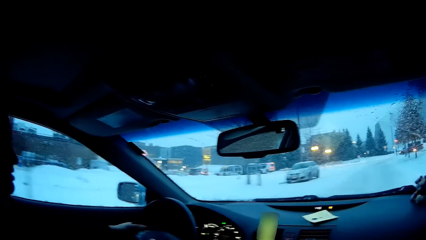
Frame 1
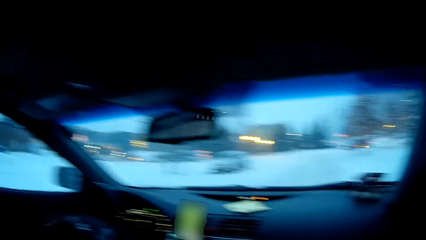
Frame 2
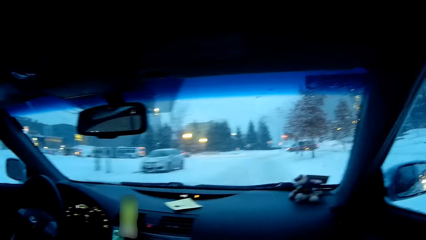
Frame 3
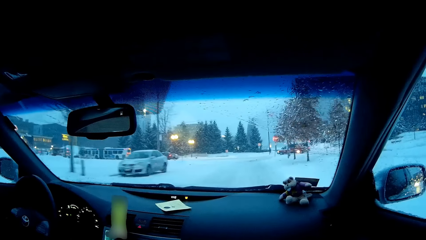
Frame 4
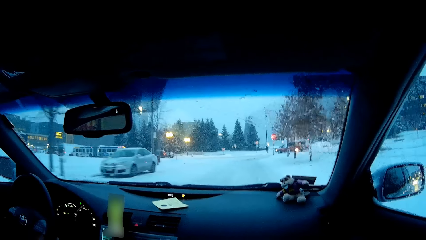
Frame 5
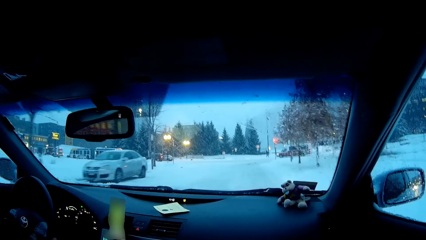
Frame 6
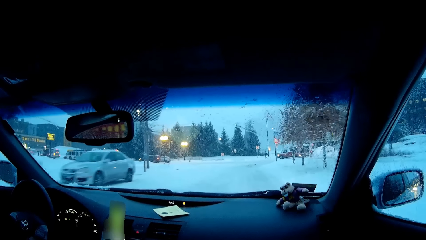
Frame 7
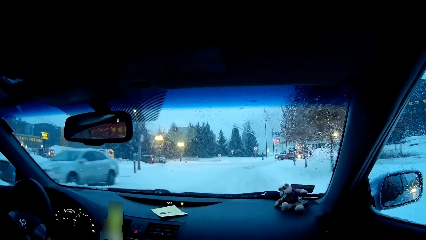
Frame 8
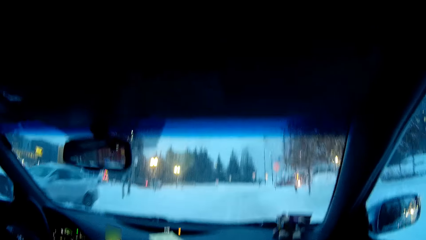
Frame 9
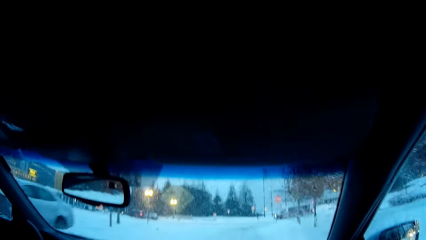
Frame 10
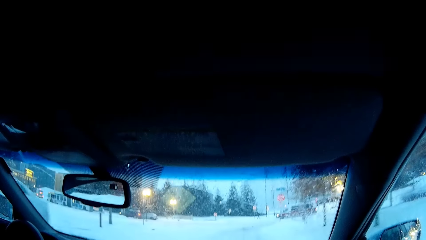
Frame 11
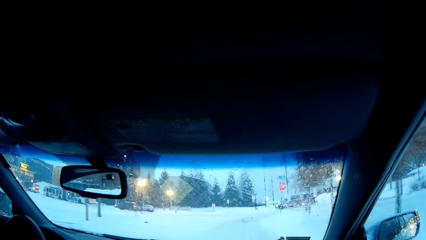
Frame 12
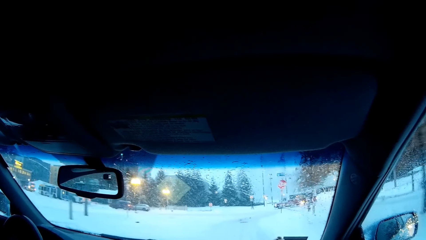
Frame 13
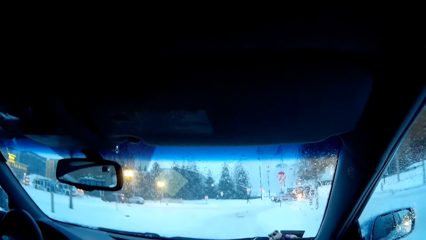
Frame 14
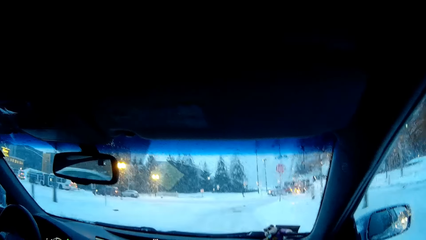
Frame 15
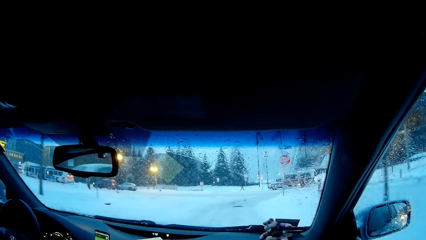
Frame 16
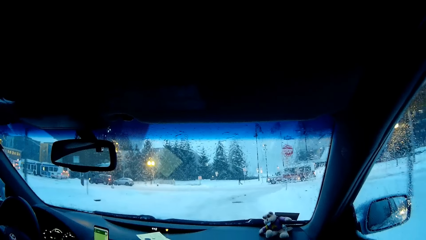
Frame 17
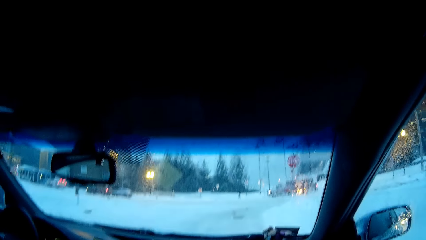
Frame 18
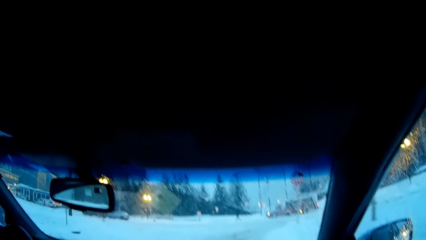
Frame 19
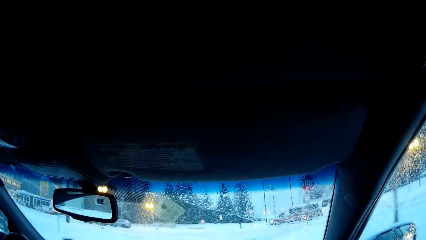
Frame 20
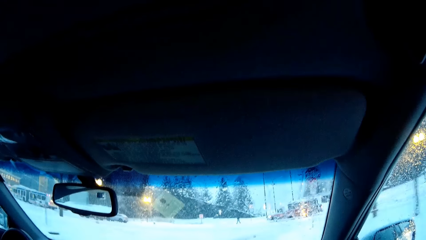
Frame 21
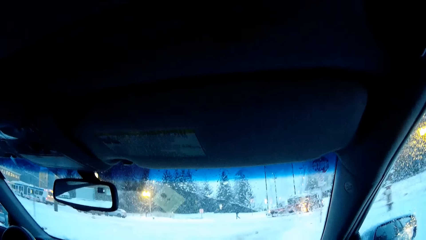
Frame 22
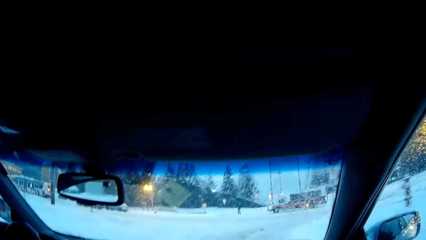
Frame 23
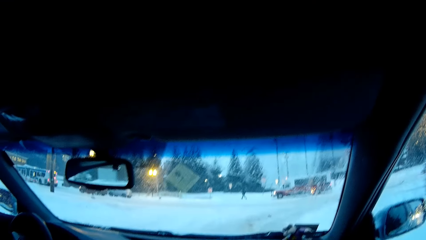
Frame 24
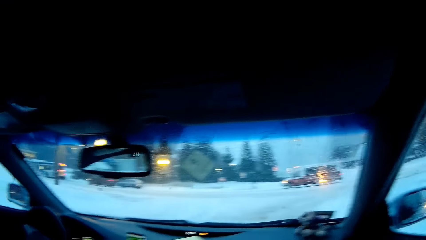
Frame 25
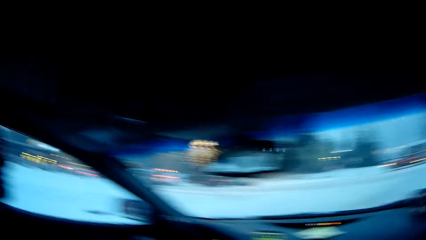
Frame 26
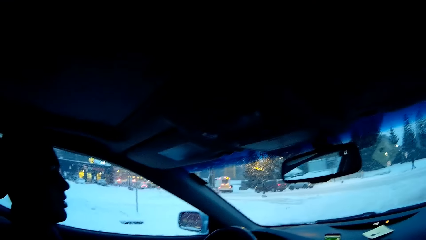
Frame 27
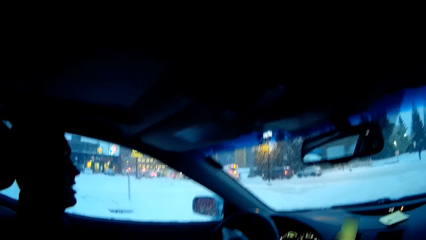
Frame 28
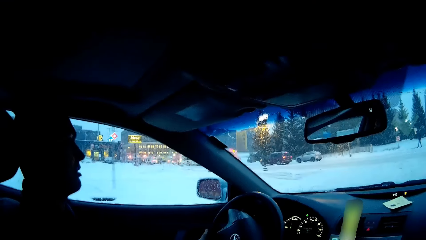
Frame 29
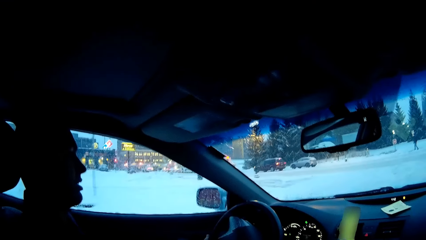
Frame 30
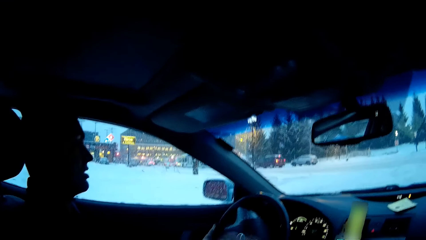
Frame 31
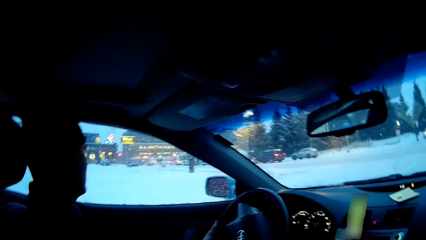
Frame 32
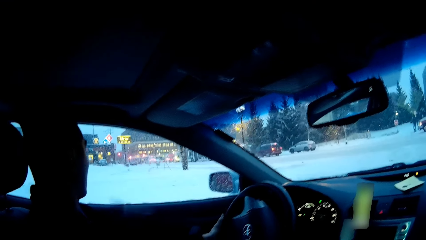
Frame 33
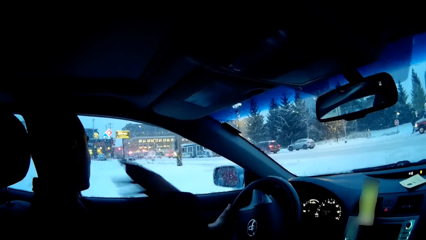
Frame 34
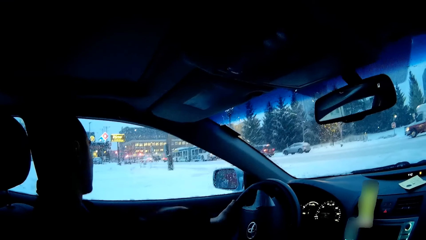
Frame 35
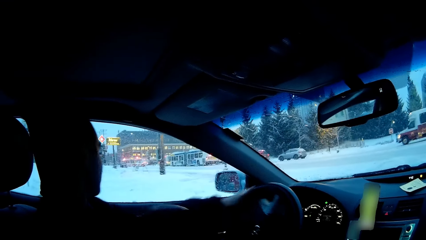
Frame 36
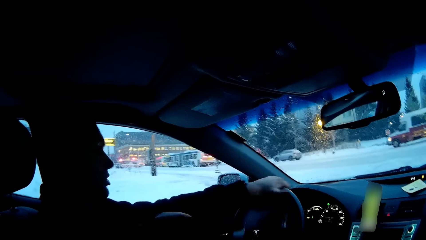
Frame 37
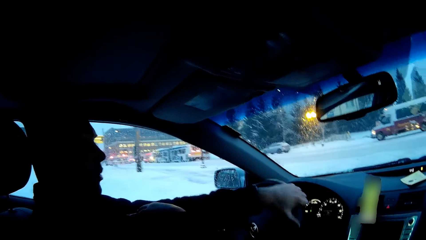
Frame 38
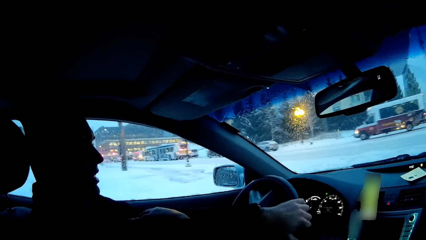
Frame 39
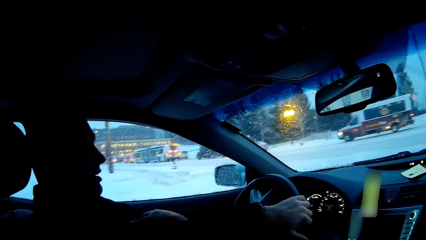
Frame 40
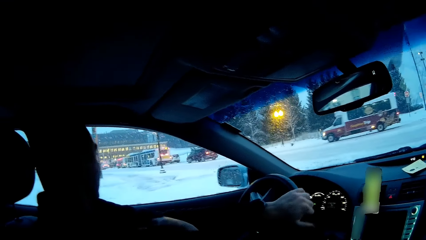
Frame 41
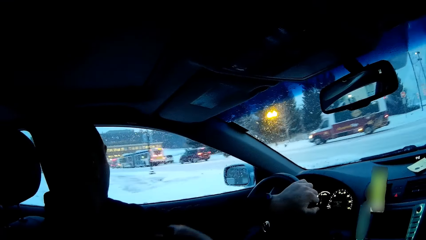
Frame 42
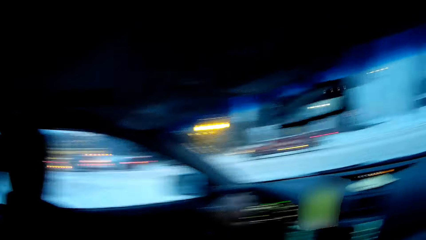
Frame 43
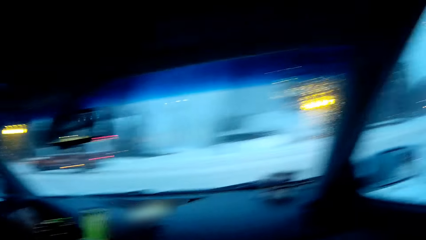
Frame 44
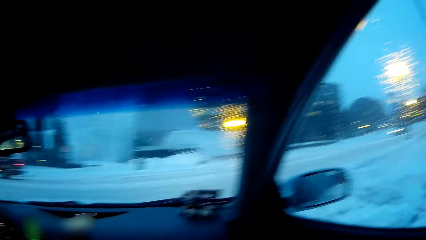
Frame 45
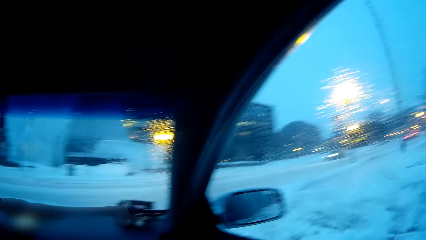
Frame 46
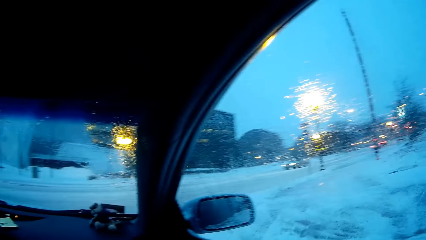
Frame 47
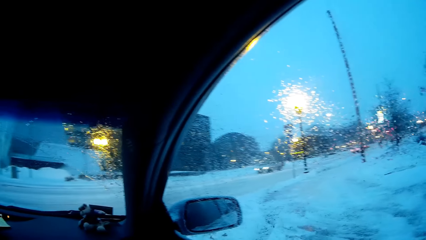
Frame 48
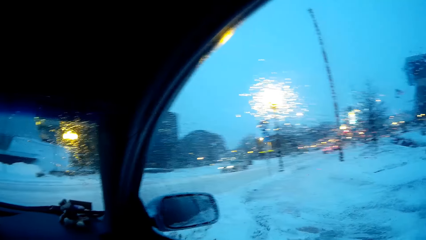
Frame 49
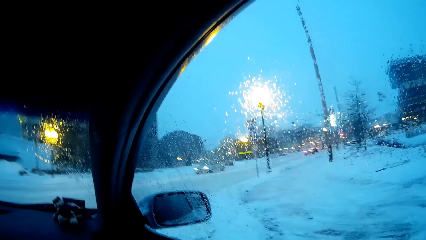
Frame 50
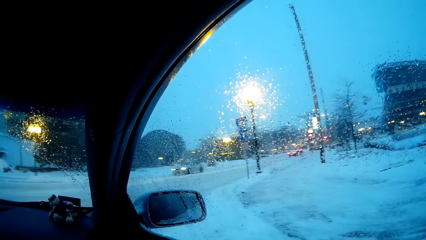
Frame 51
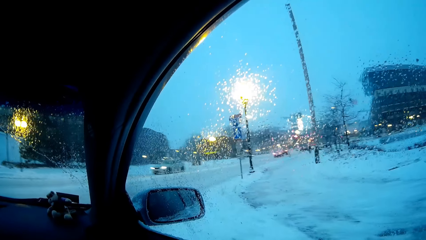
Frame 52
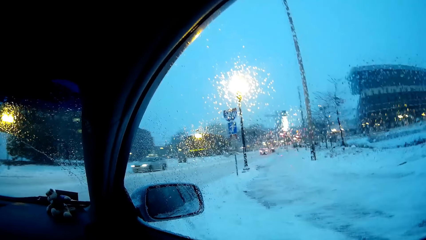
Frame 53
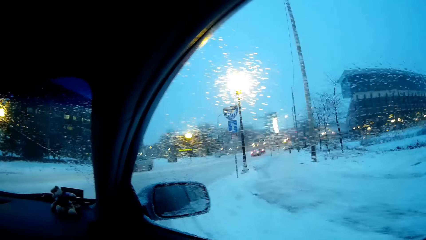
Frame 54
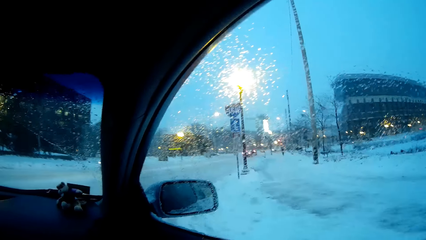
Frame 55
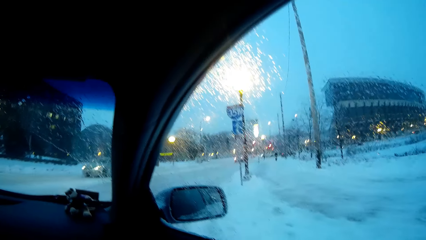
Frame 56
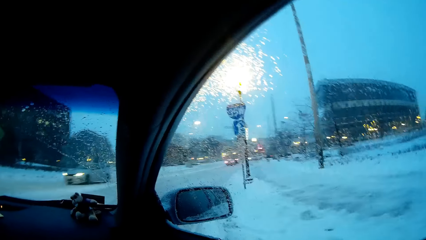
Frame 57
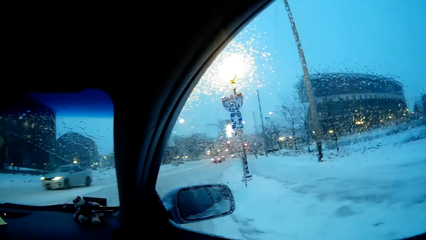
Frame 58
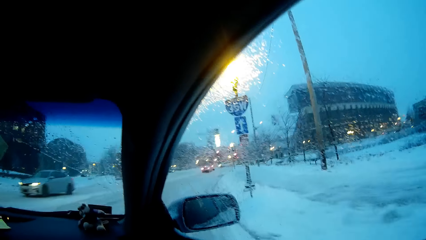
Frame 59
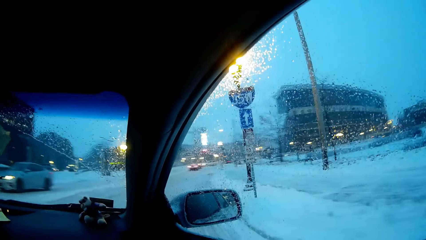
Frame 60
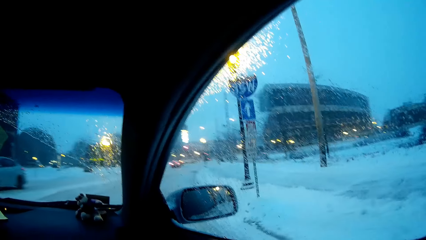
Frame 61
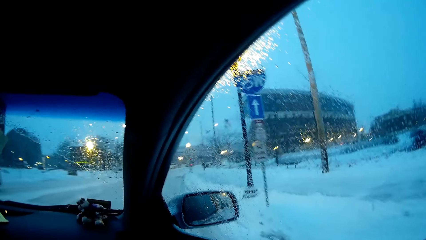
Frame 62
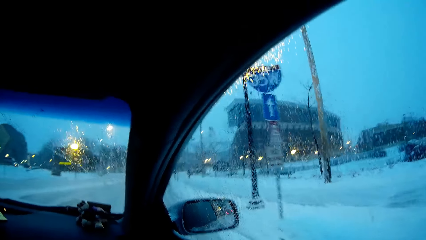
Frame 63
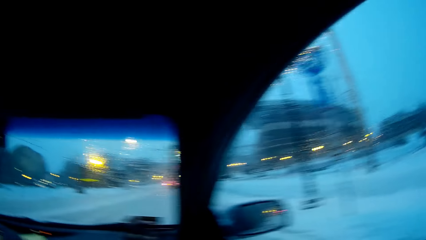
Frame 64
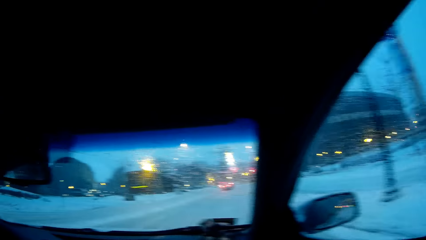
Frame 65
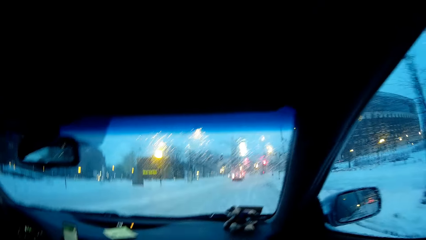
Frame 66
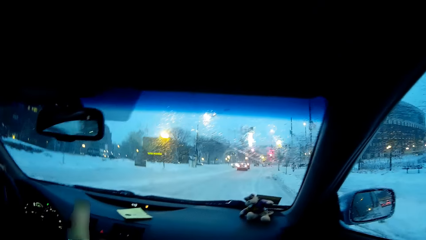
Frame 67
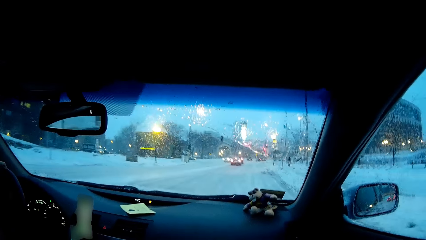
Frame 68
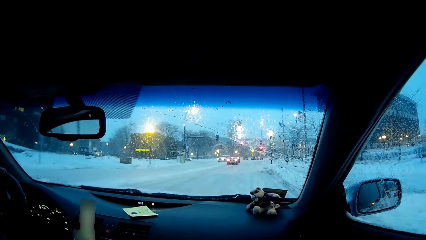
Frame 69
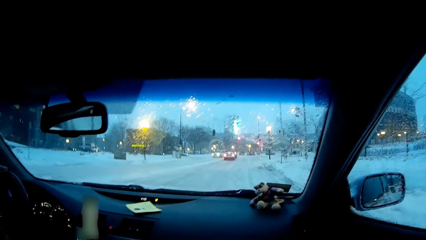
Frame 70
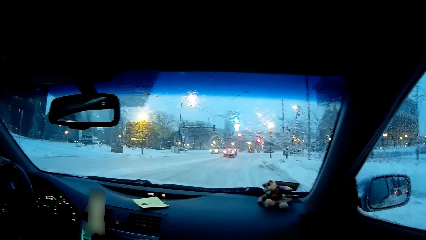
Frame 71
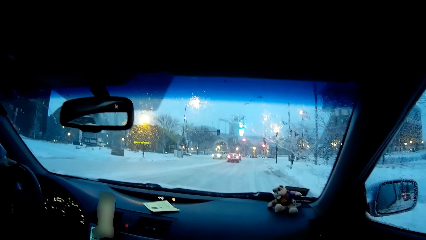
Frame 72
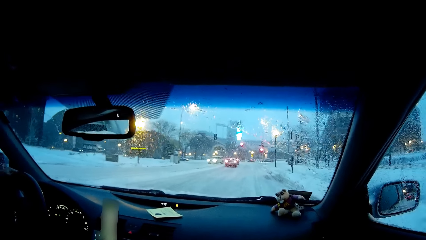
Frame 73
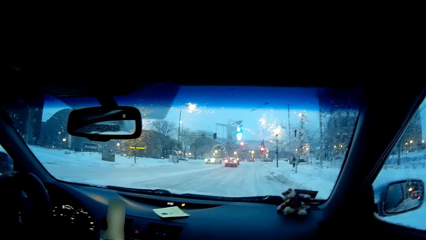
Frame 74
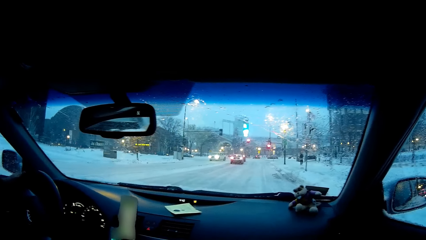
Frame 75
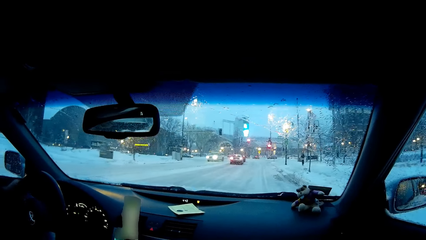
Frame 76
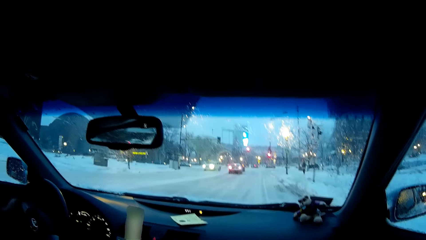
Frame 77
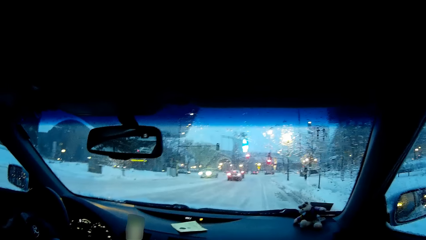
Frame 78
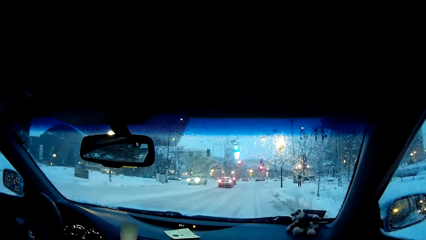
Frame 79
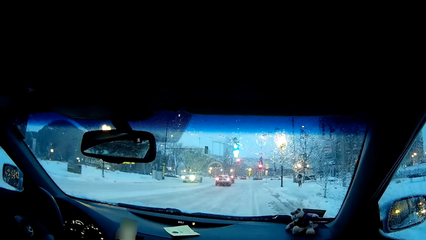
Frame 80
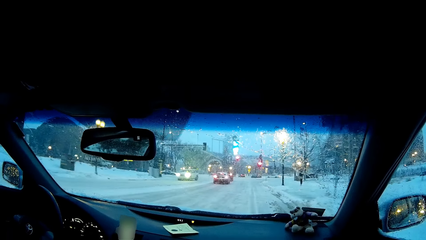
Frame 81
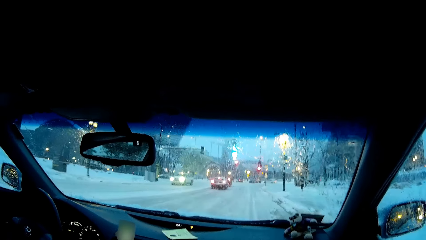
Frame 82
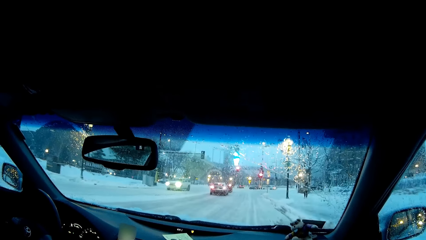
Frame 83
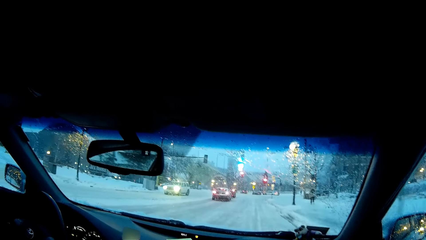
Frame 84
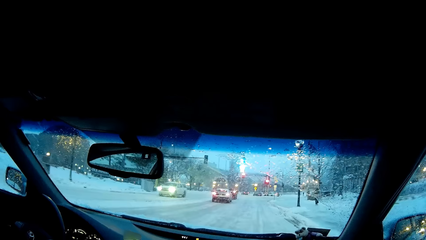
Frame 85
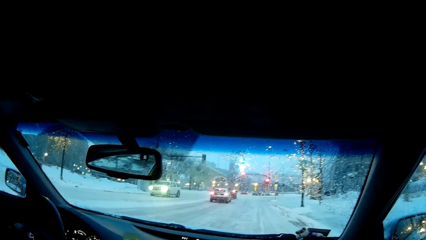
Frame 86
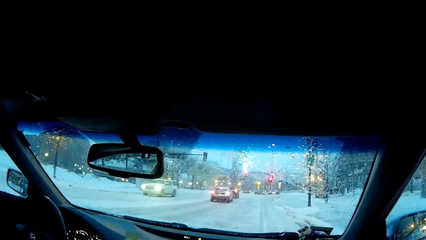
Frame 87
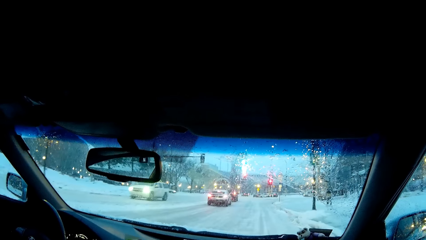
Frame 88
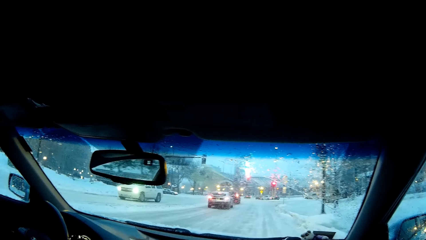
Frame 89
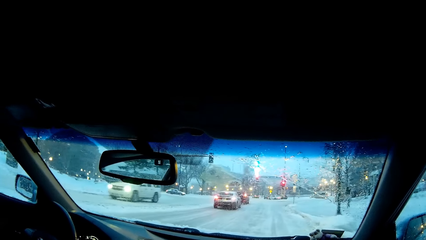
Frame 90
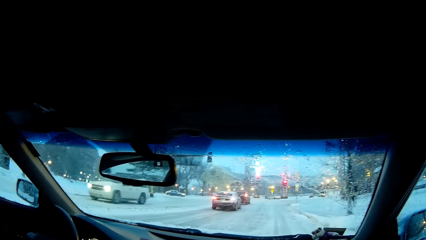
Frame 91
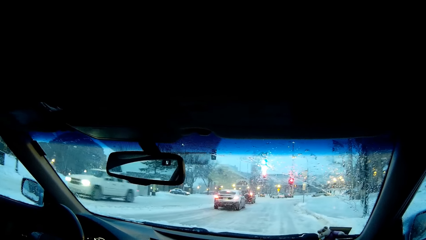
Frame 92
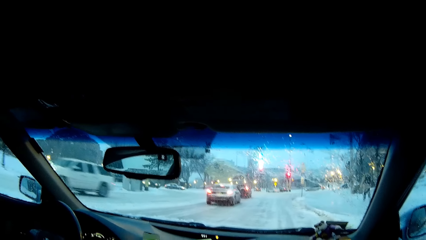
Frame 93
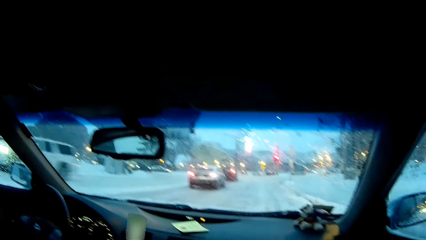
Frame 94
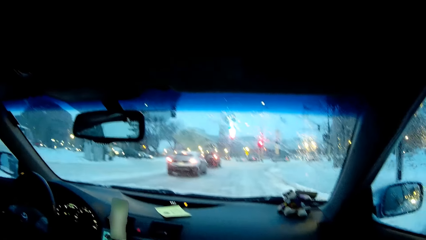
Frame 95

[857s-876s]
The camera wearer moves his body. He looks at a person. He looks around. The person looks at the left side, moves his hand, looks forward and looks at the left side. The camera wearer looks at the right side. The person drives the car. The camera wearer looks at the windscreen.
